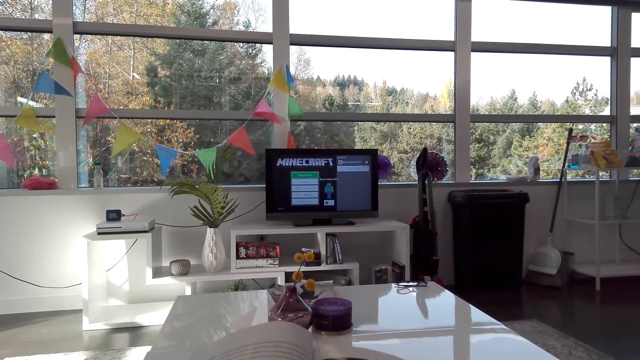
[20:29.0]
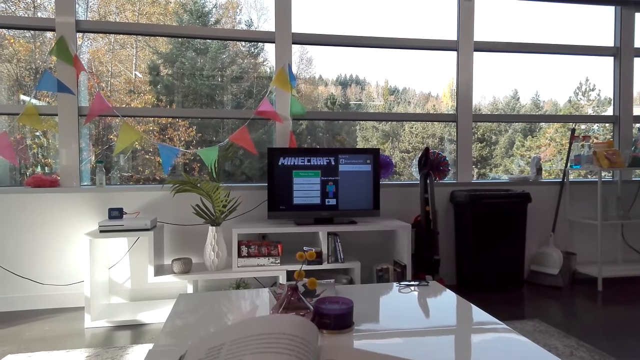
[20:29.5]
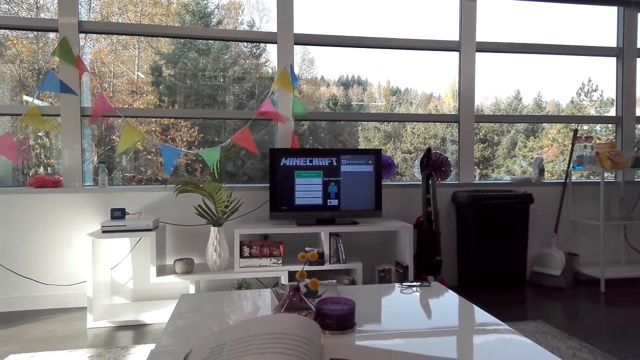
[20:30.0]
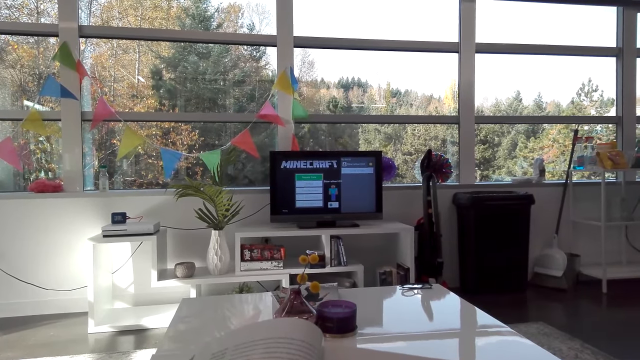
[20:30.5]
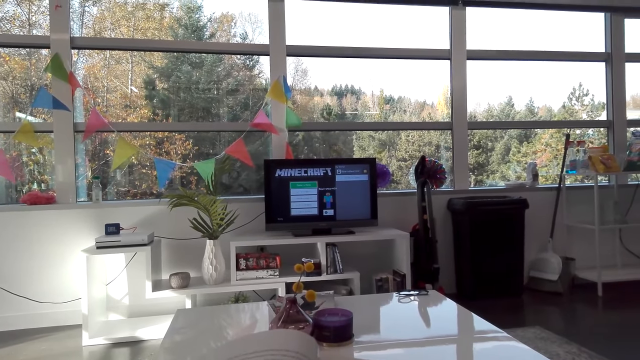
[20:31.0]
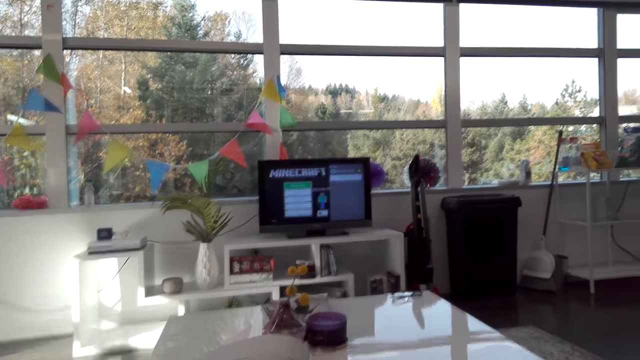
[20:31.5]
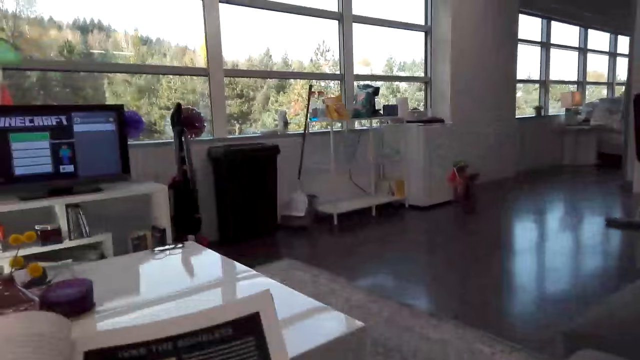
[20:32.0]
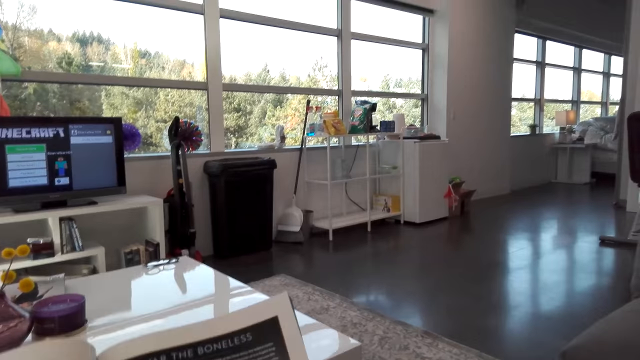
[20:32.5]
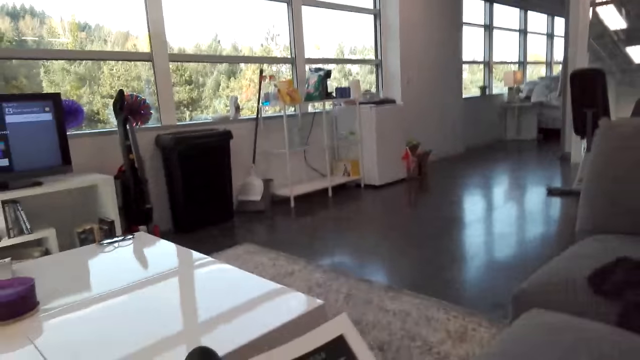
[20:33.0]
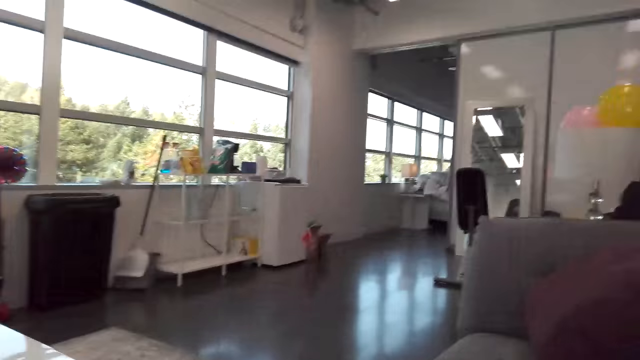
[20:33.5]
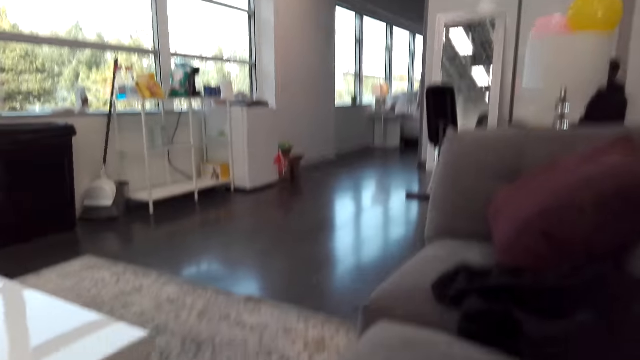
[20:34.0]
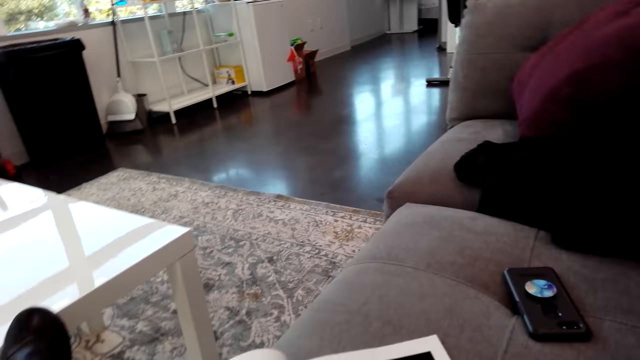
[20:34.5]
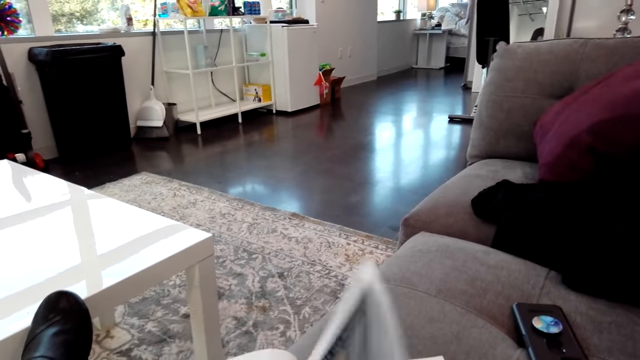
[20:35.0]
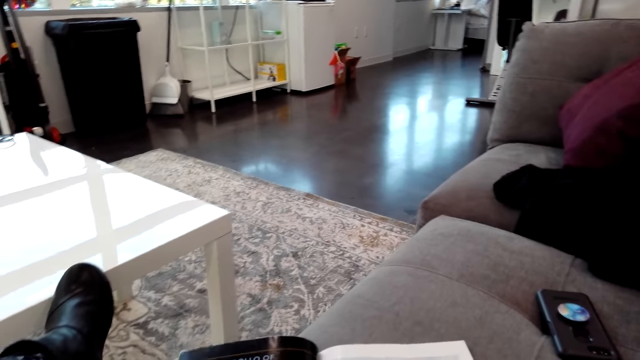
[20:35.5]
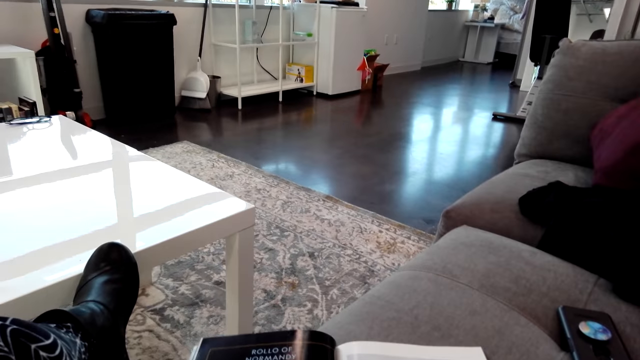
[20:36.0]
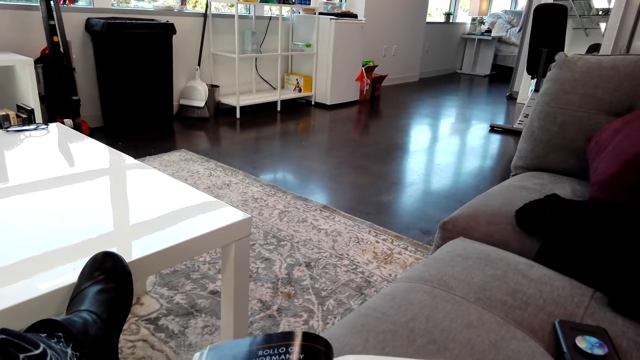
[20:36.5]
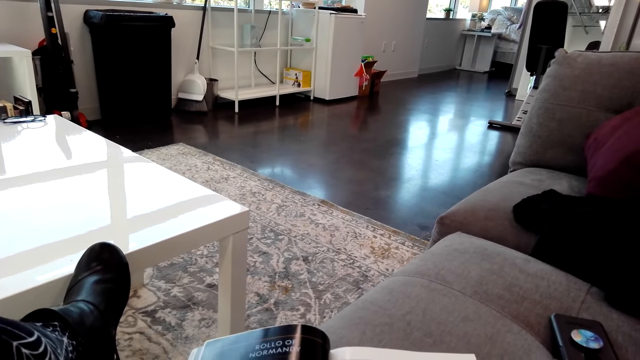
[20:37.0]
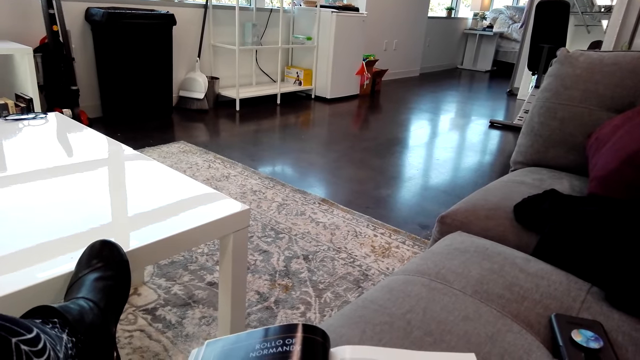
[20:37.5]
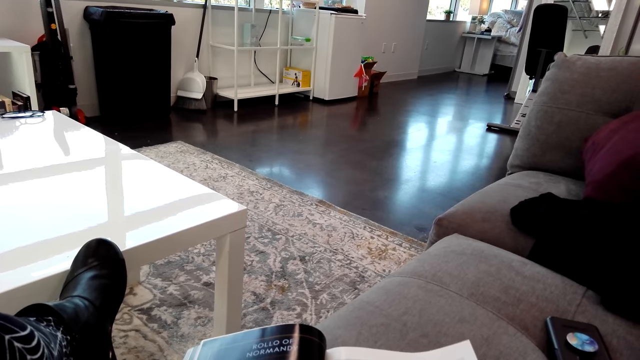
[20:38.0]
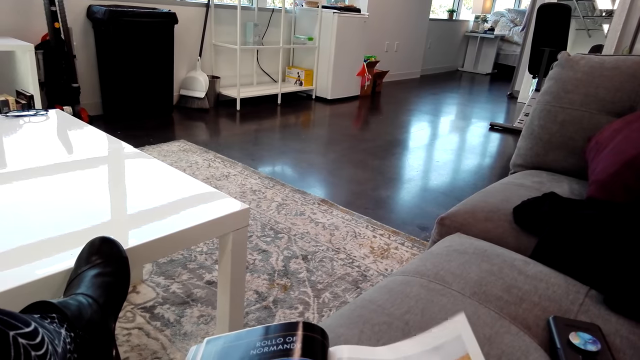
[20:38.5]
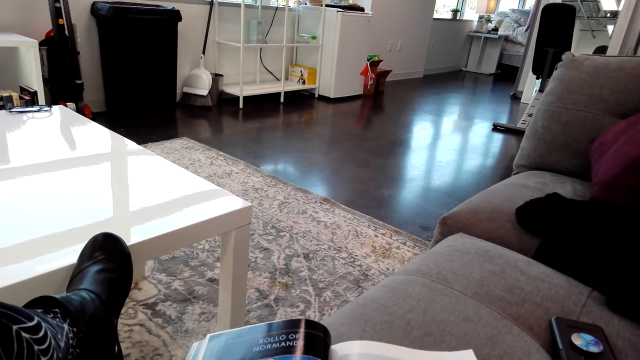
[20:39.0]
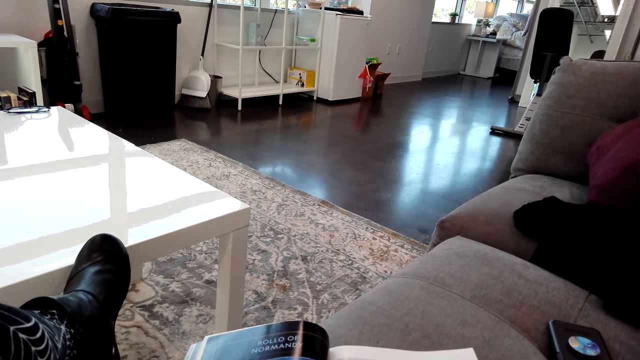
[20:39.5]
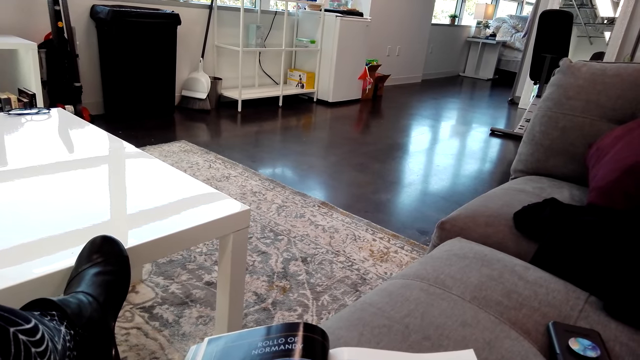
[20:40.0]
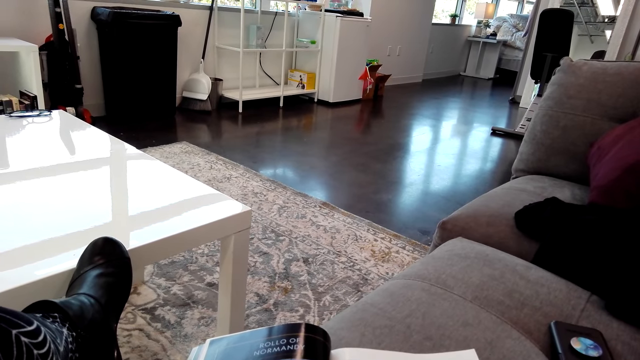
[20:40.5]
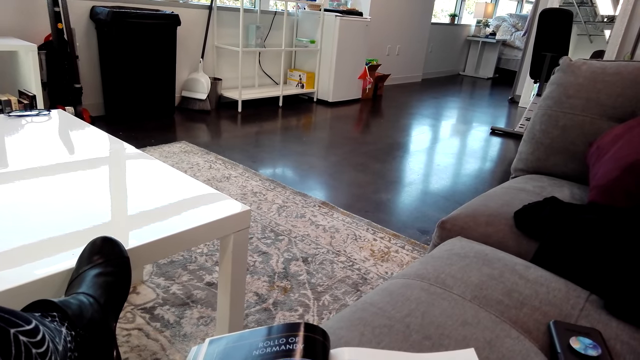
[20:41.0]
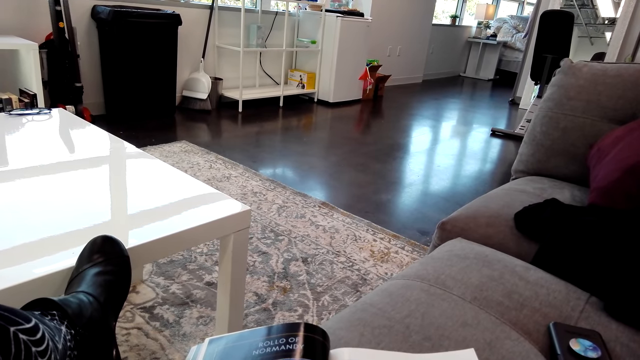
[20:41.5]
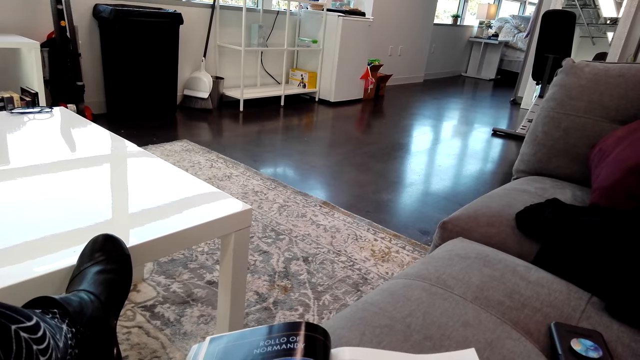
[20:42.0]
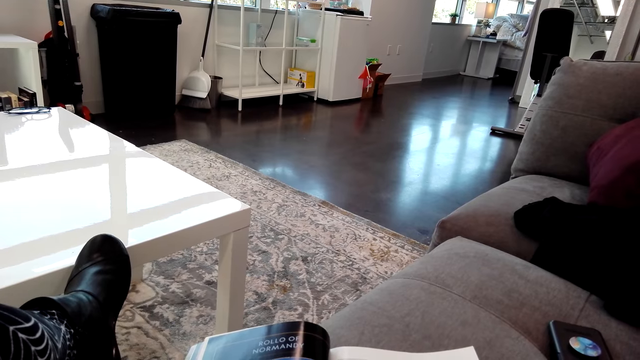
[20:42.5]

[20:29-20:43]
The camera wearer reads the magazine. She talks to a man. She adjusts herself. She turns the page. The man talks to the camera wearer.

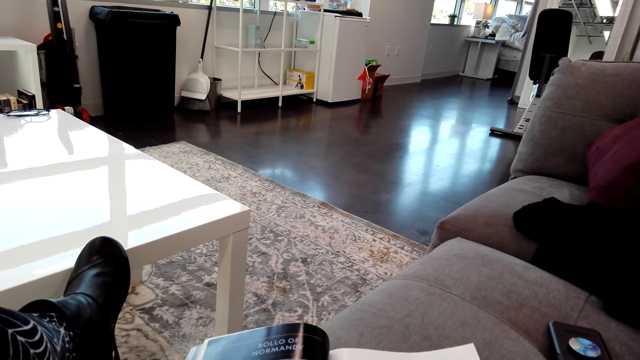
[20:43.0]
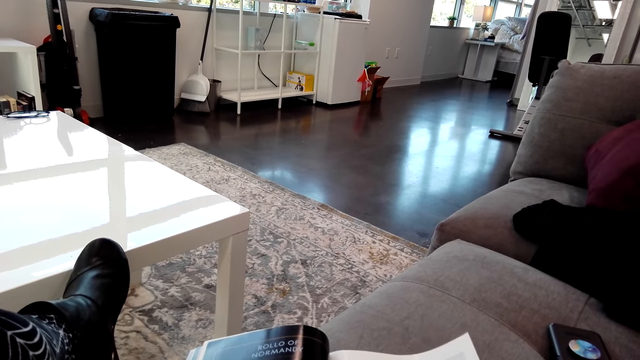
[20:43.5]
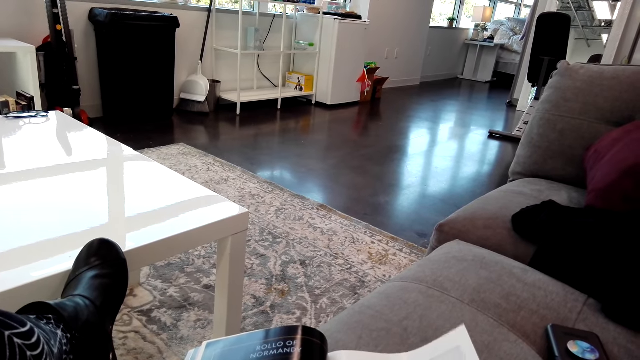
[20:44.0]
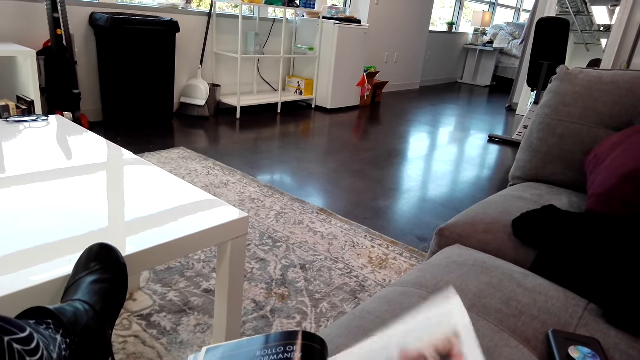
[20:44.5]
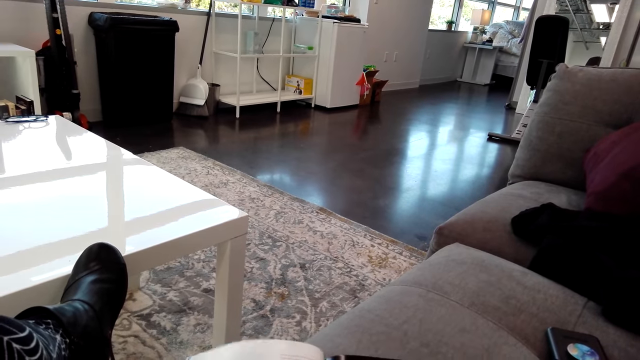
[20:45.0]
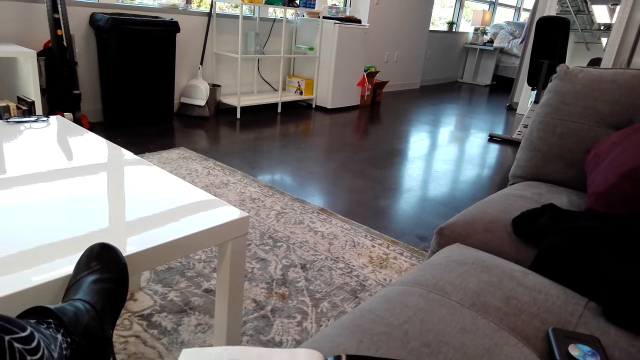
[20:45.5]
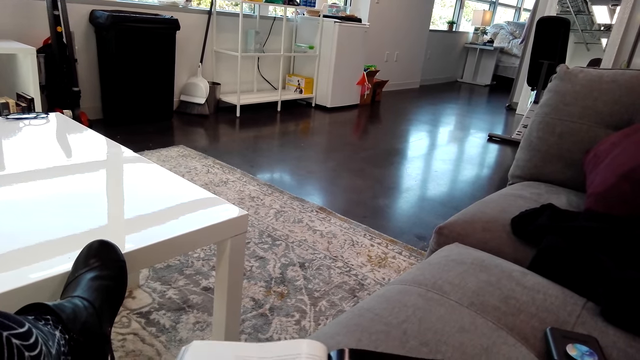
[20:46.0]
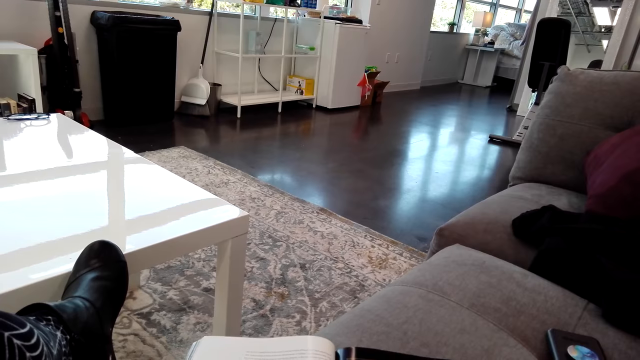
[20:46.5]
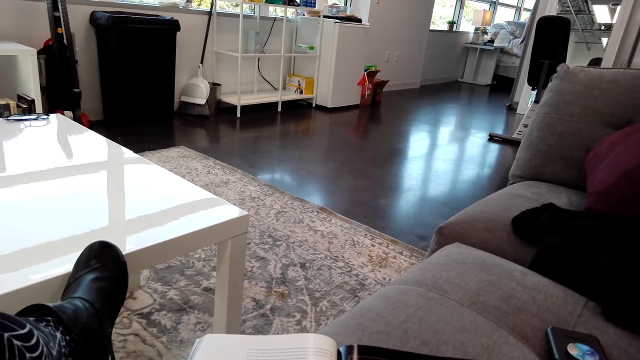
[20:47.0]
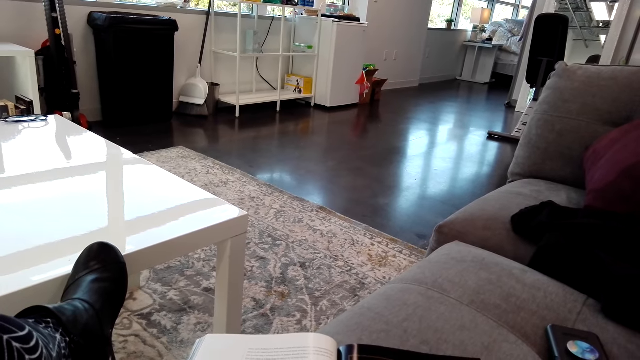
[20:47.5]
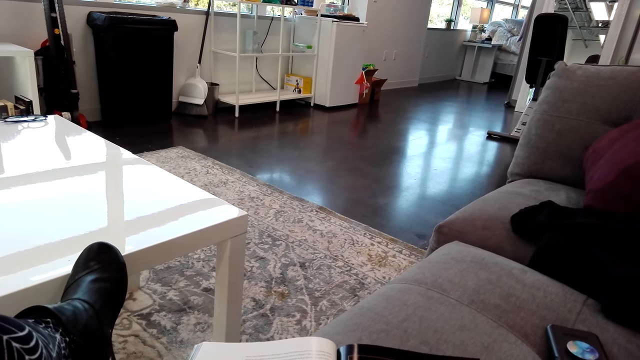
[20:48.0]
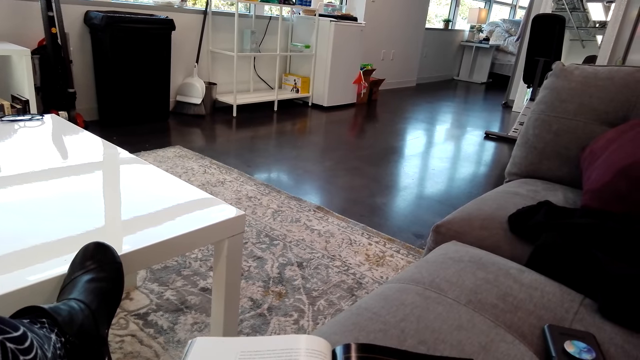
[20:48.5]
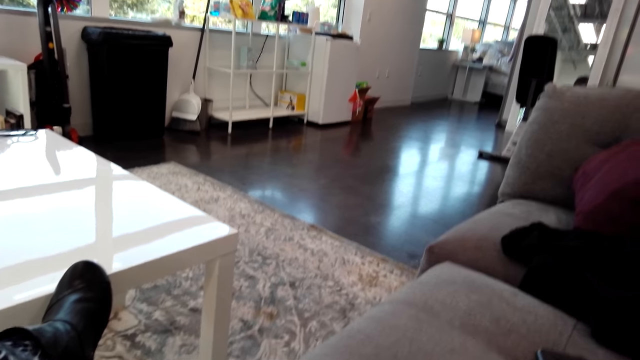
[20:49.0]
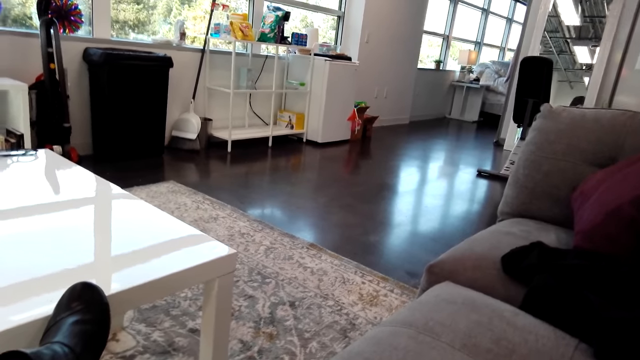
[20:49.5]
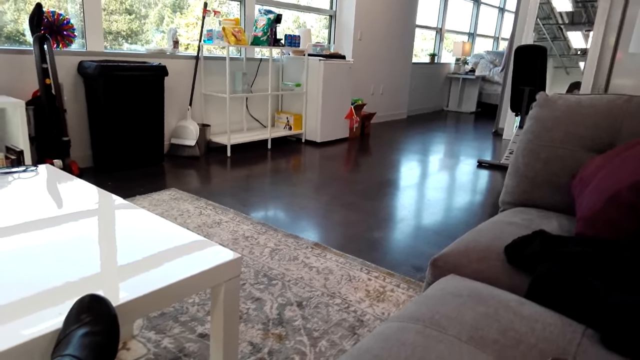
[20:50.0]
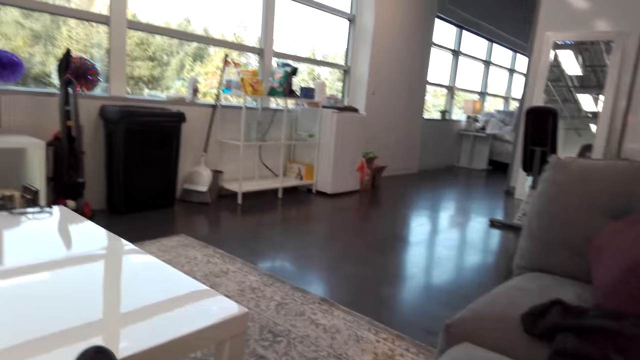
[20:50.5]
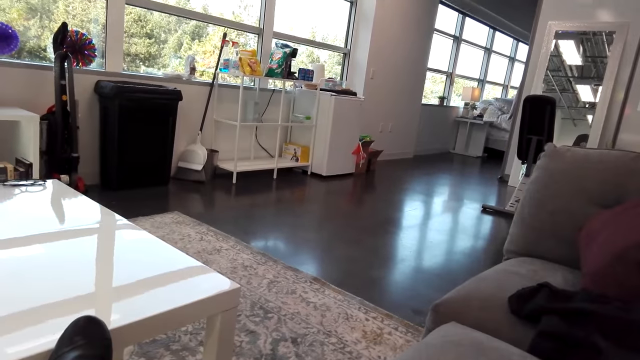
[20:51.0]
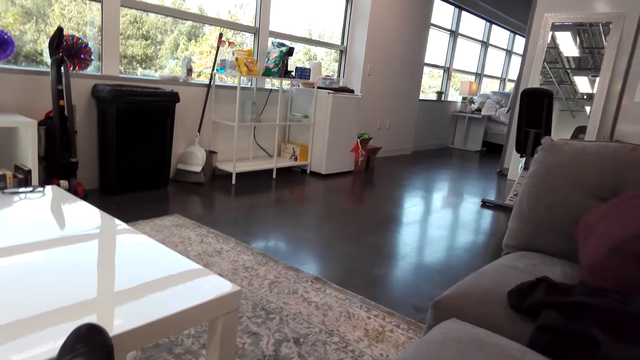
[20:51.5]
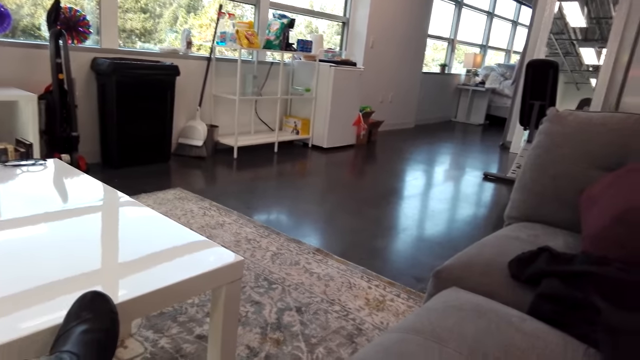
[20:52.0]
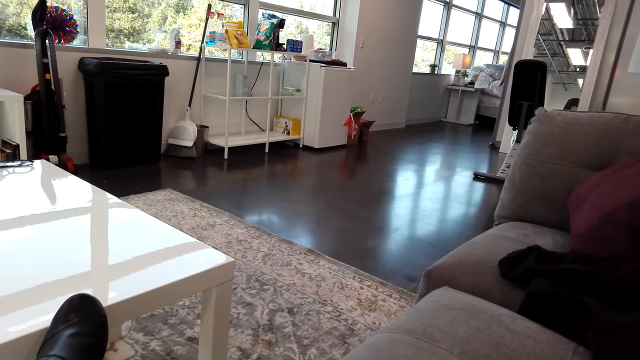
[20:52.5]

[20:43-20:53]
The camera wearer talks to a man. They read the magazine.
